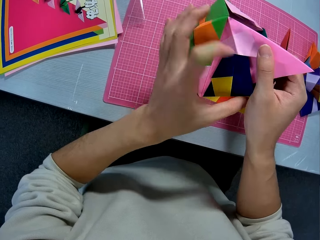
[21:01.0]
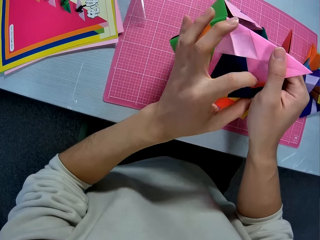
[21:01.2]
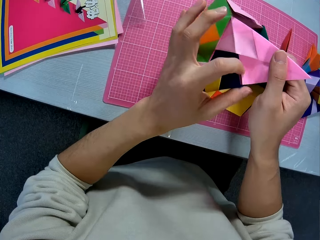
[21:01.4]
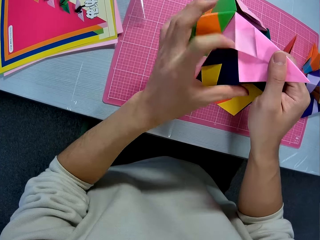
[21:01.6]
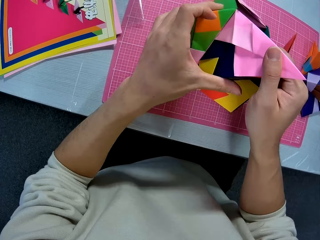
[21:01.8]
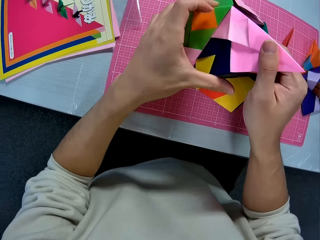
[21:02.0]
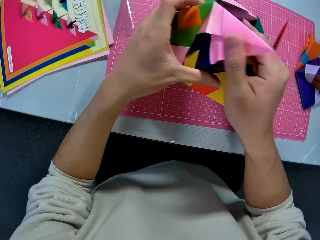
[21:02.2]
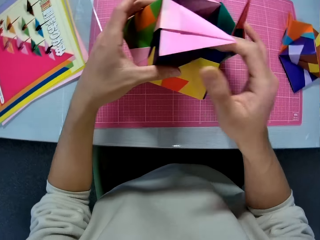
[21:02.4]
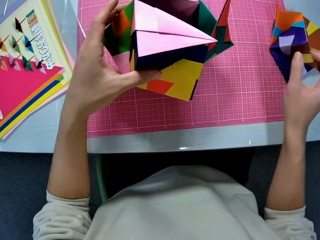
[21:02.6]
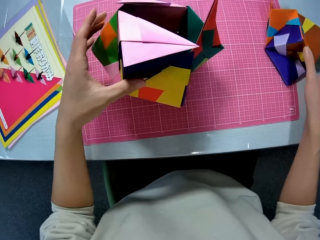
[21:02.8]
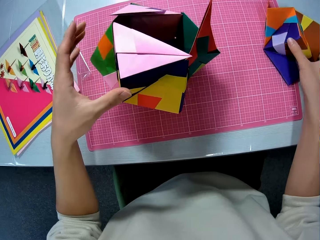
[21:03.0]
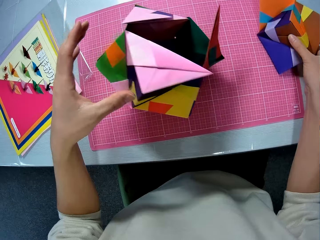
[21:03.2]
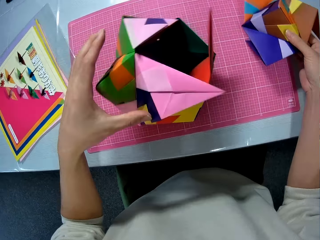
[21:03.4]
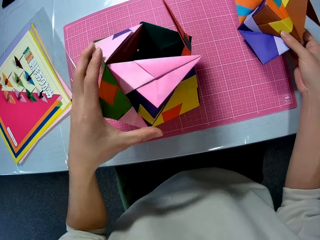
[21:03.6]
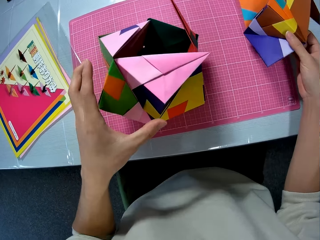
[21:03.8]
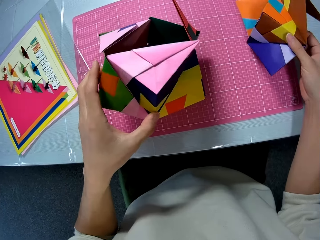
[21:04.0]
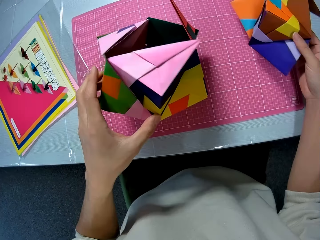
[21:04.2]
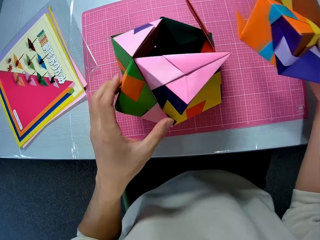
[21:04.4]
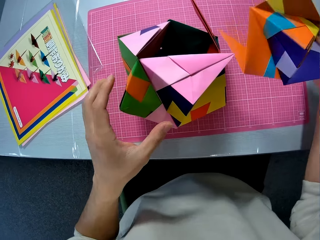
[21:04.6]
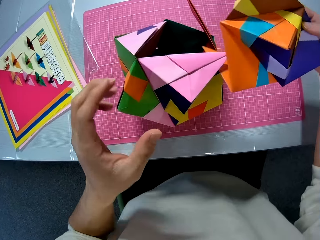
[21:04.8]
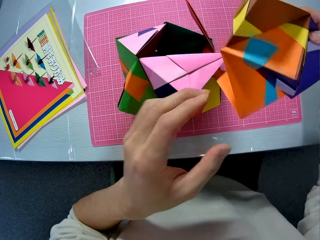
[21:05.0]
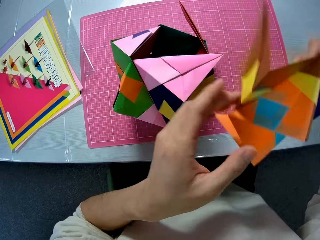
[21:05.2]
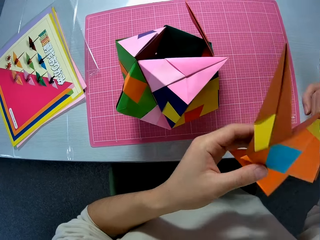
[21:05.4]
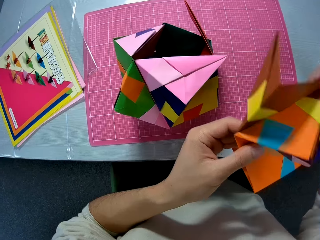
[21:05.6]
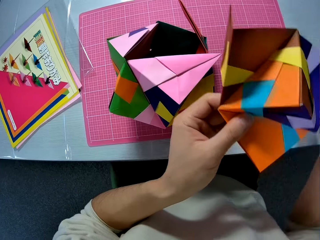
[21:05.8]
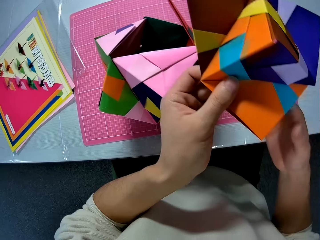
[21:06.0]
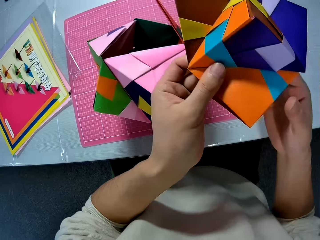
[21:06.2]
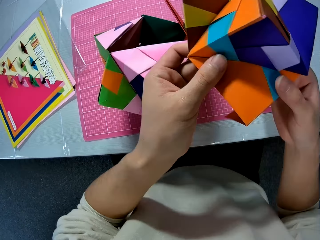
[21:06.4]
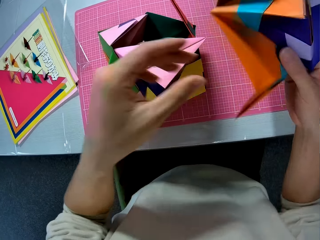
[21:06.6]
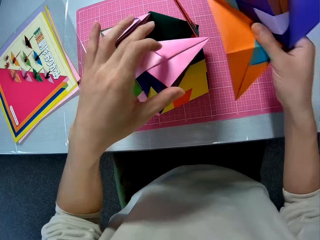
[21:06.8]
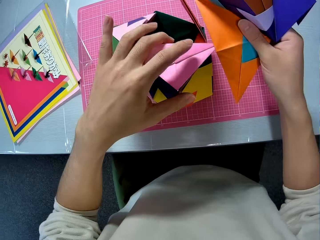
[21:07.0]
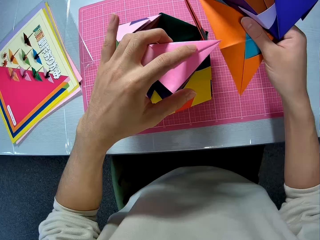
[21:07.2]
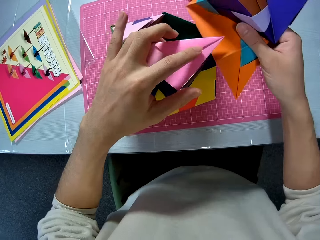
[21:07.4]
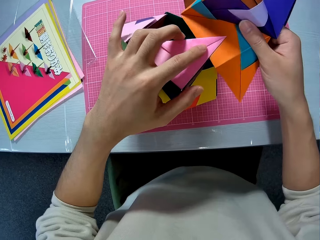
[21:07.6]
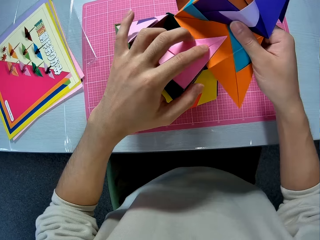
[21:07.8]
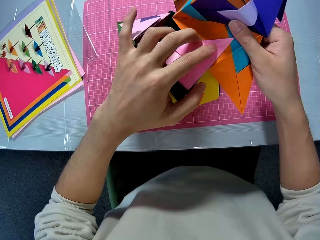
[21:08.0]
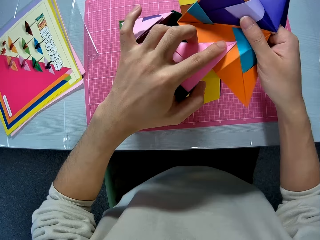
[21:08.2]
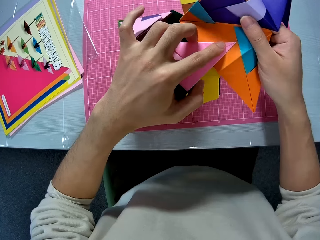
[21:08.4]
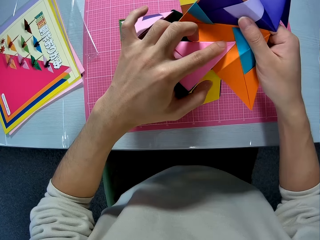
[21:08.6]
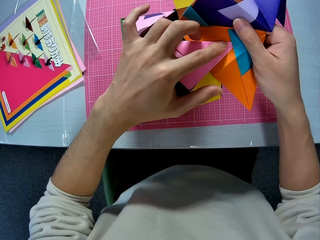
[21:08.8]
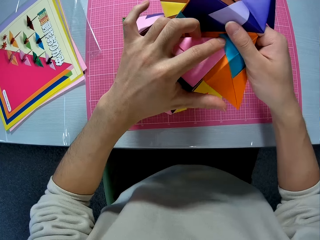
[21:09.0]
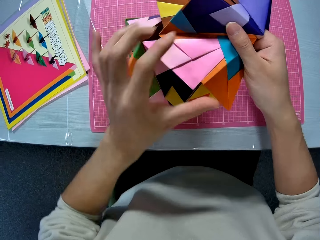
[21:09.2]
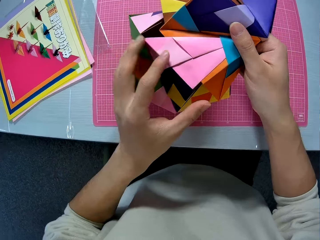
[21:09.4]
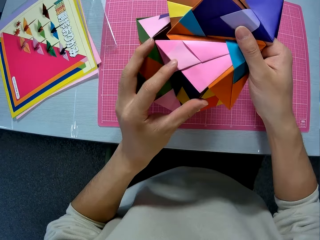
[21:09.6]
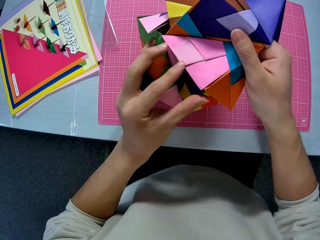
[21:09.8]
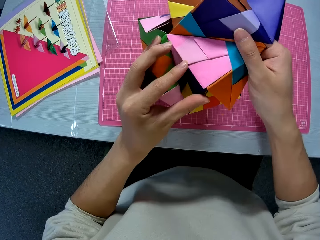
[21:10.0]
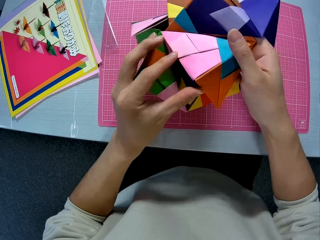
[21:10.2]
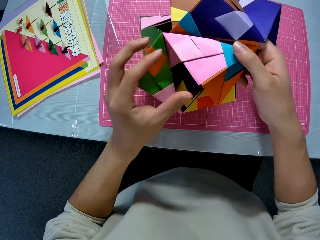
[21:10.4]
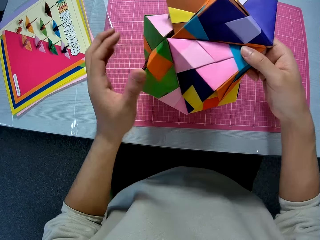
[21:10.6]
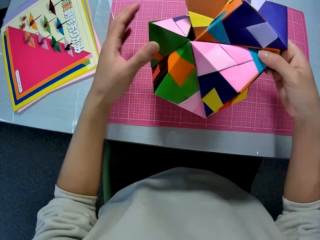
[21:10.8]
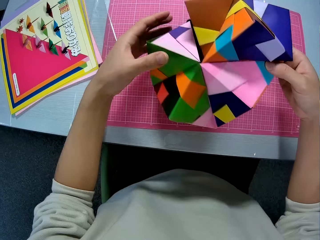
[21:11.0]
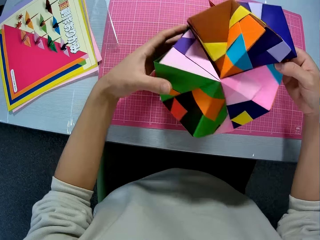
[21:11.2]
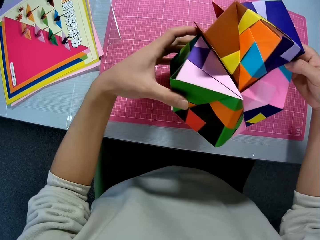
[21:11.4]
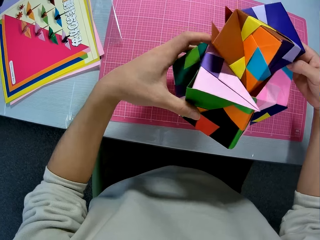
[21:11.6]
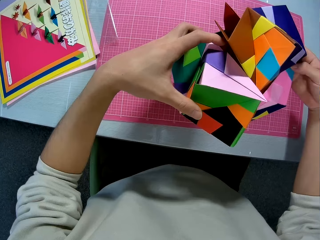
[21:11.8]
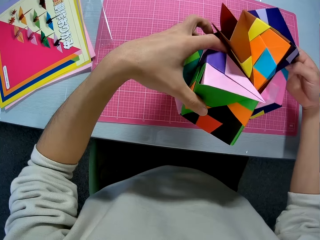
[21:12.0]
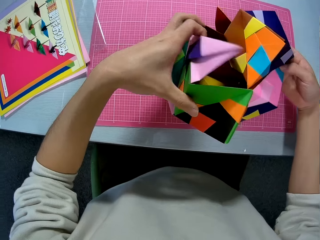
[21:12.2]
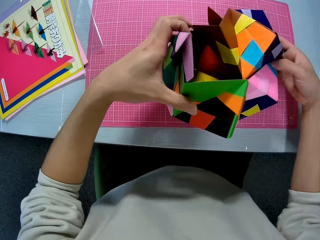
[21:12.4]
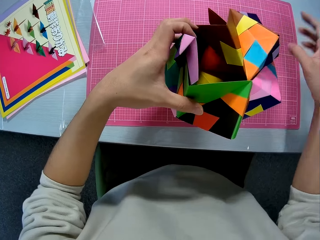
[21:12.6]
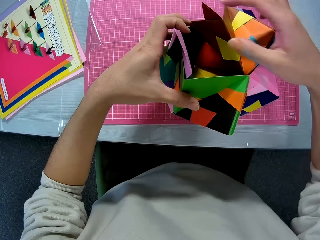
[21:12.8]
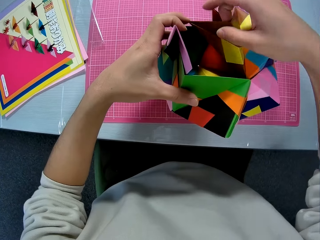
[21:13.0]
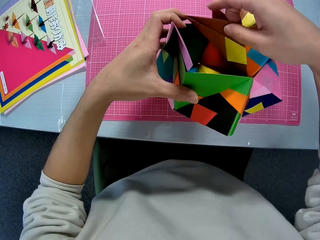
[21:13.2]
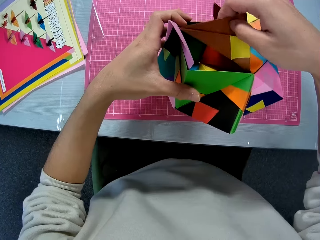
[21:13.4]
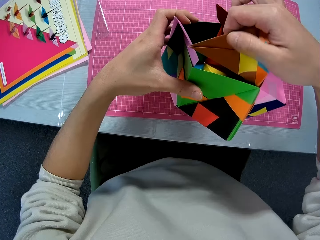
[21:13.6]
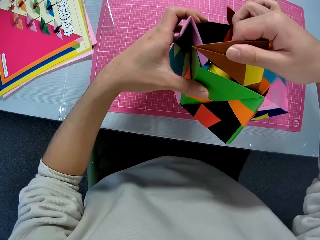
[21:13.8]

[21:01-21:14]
The camera wearer picks the joined crafted paper from the table. They join the crafted papers together.

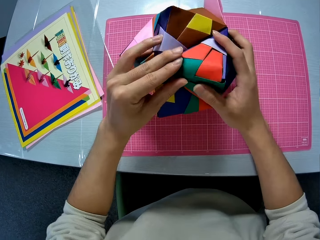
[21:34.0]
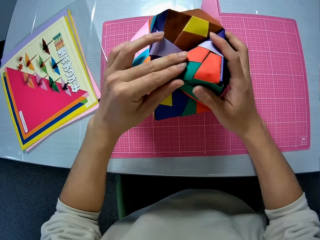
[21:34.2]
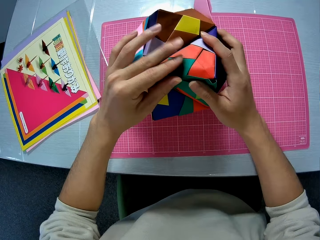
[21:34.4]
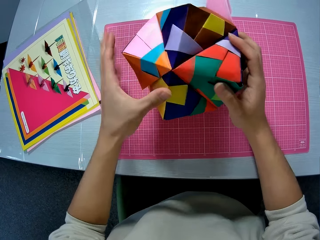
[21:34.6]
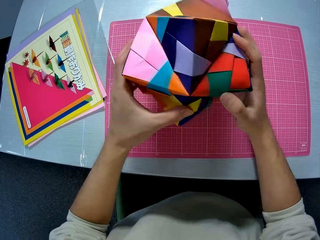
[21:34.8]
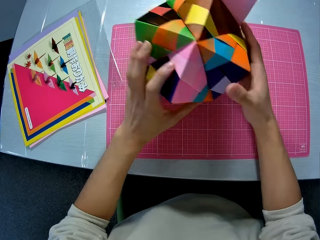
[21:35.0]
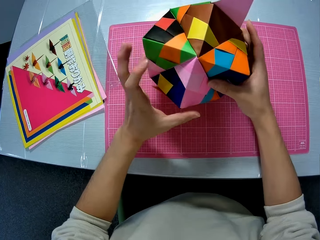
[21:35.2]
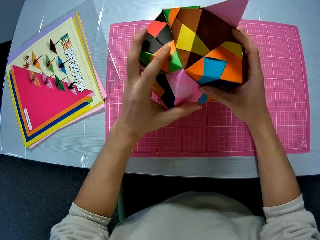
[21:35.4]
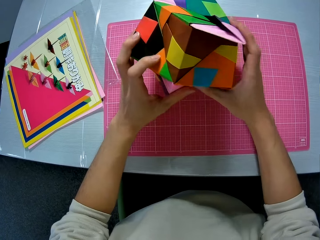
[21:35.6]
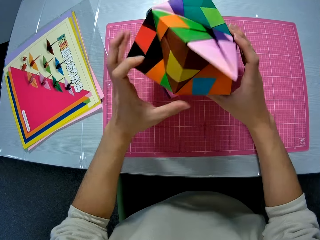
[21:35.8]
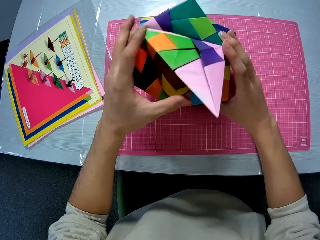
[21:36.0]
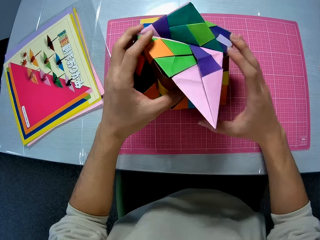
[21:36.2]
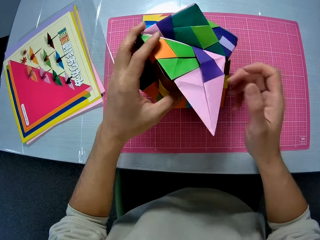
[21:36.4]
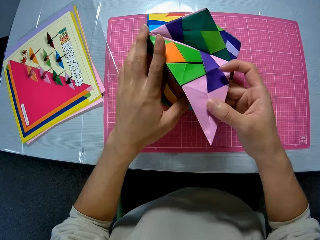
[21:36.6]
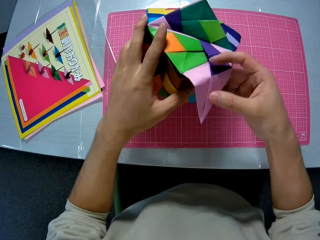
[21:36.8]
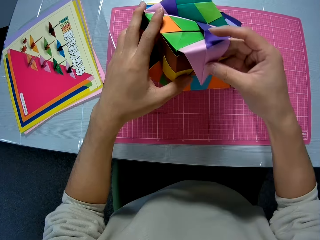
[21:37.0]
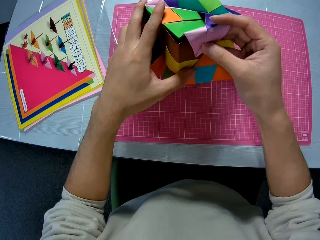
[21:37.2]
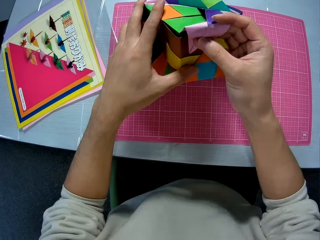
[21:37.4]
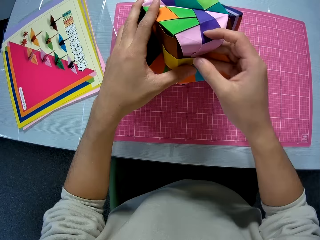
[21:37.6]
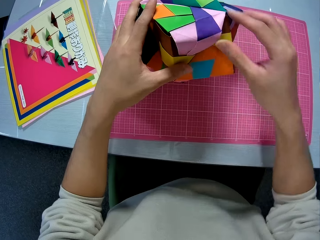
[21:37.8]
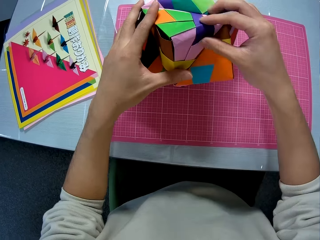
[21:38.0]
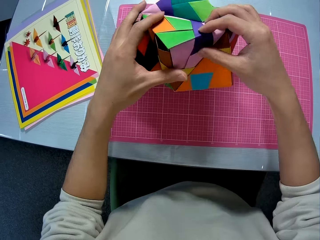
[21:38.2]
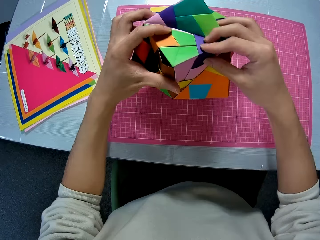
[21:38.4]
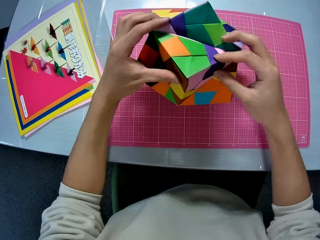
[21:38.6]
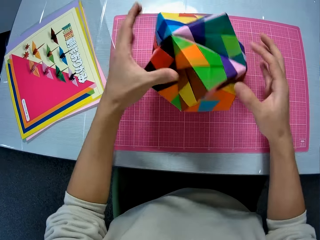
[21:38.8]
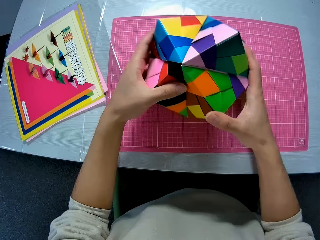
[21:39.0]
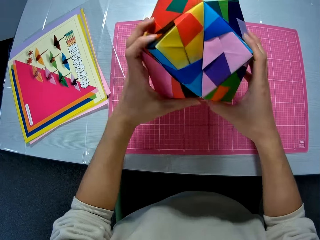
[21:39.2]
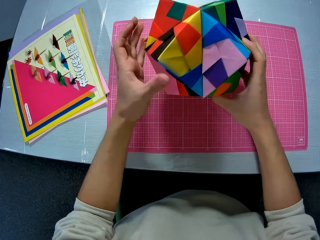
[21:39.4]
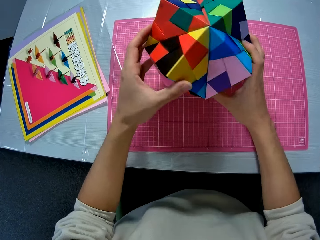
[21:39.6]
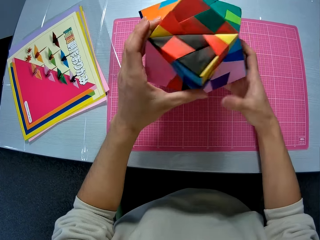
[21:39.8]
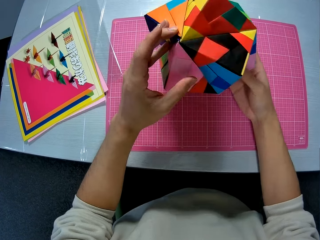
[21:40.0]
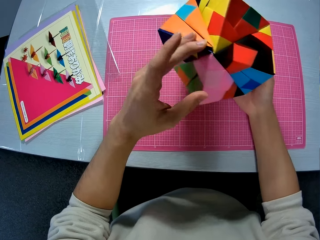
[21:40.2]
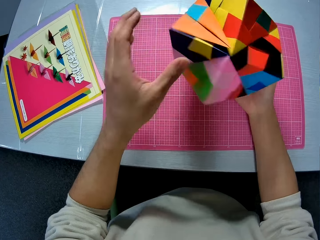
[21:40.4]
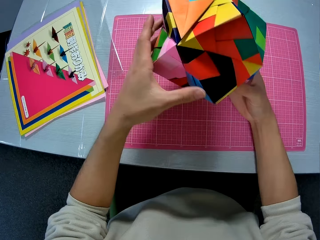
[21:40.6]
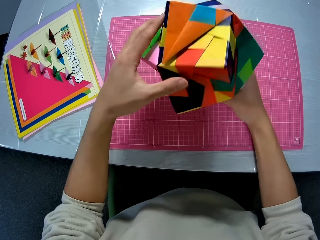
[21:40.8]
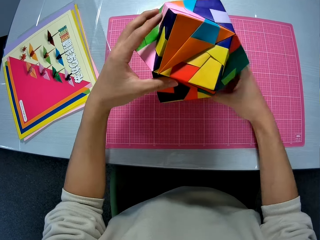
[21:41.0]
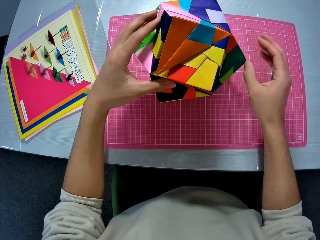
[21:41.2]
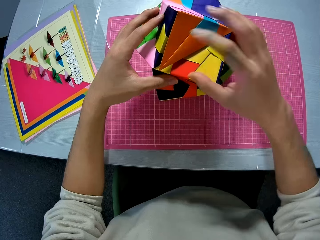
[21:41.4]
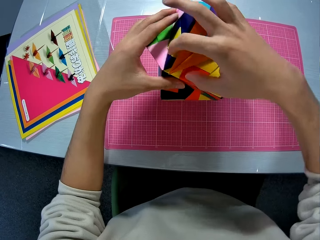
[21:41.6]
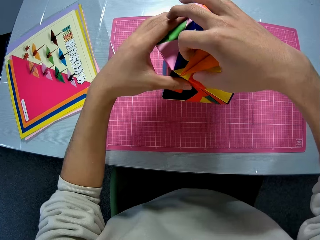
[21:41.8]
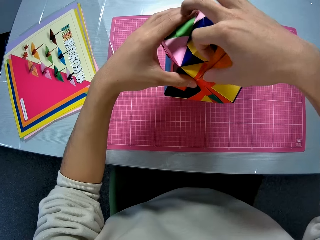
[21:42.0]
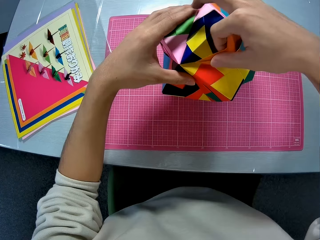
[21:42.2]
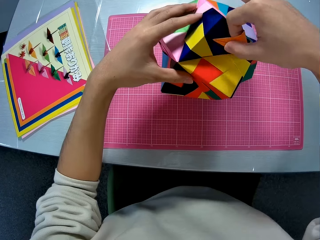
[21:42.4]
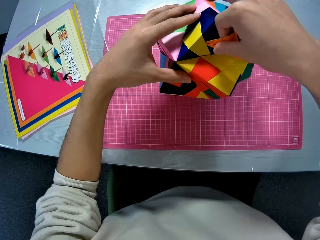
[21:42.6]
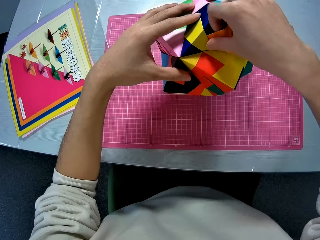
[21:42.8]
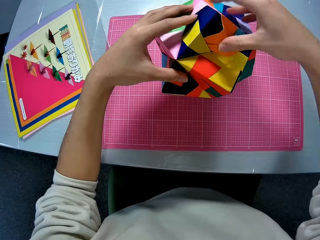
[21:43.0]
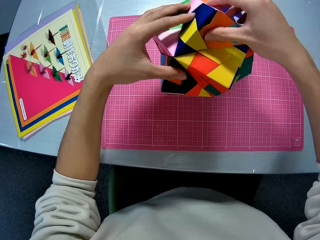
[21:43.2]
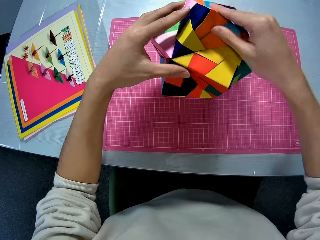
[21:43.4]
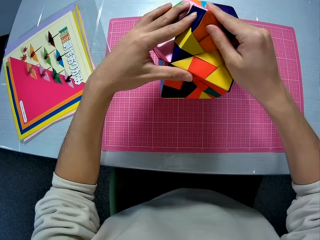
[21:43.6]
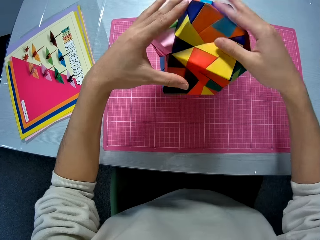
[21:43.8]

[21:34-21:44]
The camera wearer rotates the crafting paper. They attach the crafting paper. They pick the joined crafted paper from the table. They drop the joined crafted papers on the table. They join the crafted papers together.
